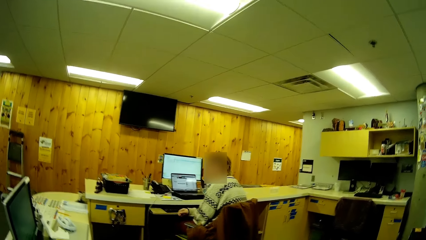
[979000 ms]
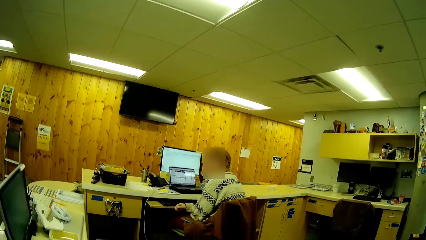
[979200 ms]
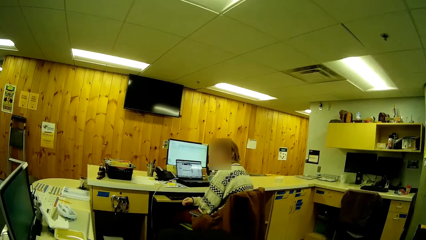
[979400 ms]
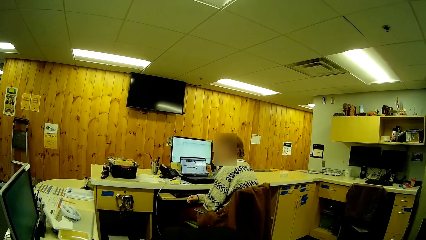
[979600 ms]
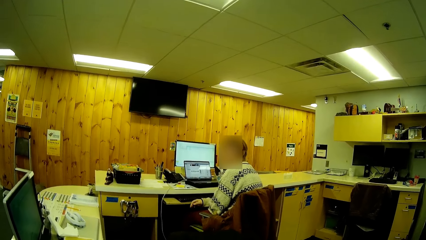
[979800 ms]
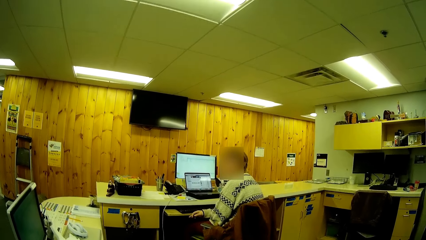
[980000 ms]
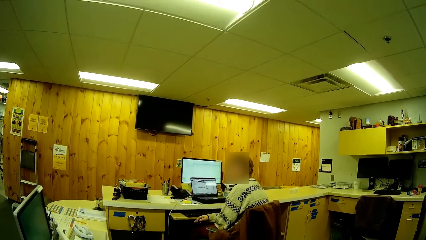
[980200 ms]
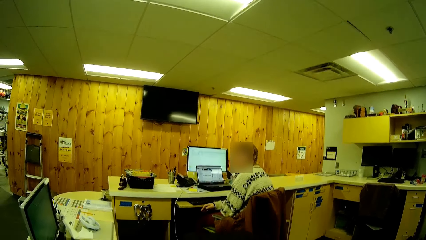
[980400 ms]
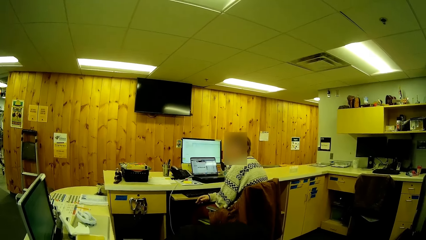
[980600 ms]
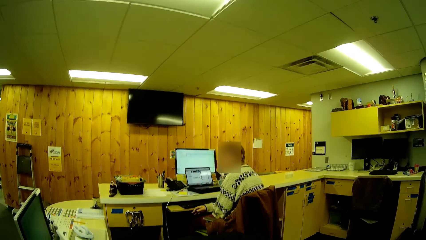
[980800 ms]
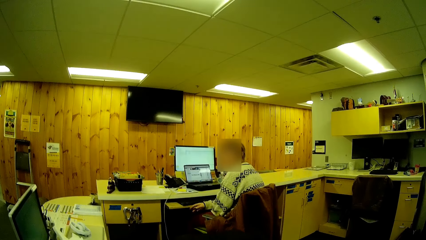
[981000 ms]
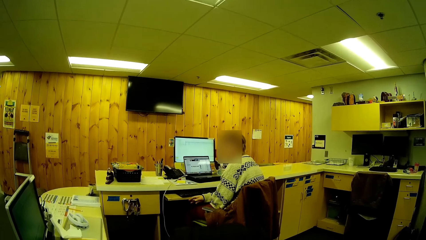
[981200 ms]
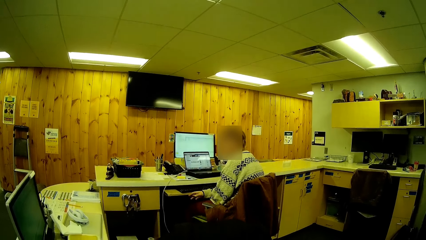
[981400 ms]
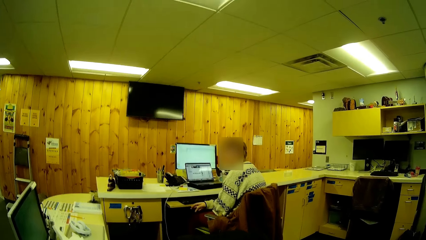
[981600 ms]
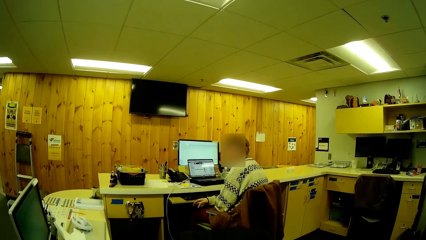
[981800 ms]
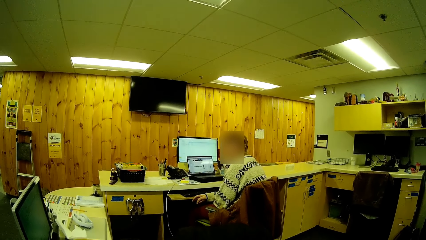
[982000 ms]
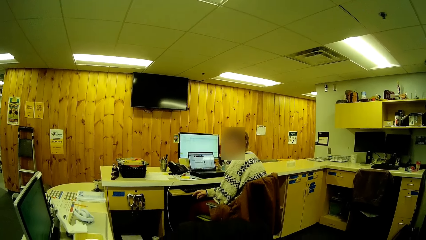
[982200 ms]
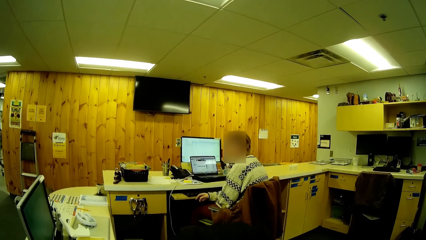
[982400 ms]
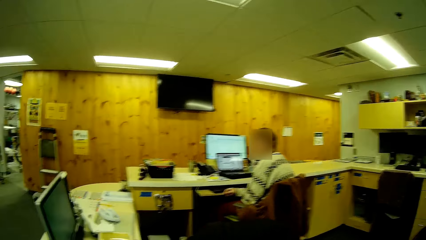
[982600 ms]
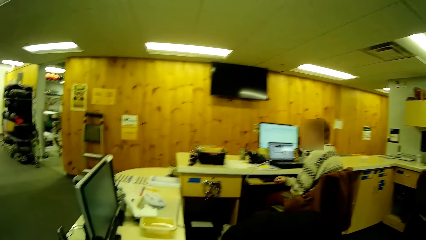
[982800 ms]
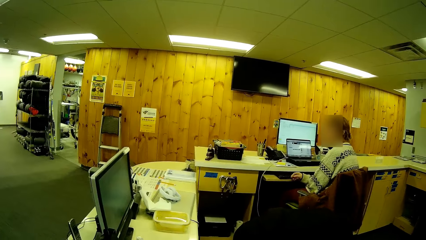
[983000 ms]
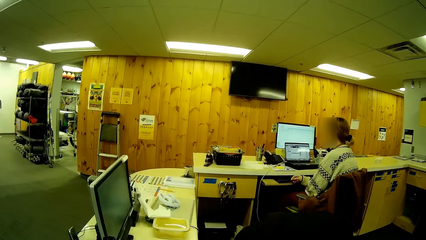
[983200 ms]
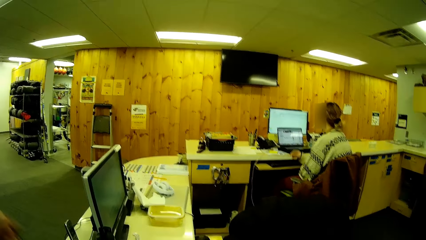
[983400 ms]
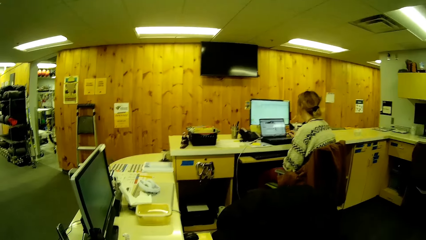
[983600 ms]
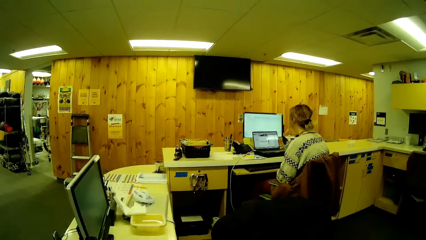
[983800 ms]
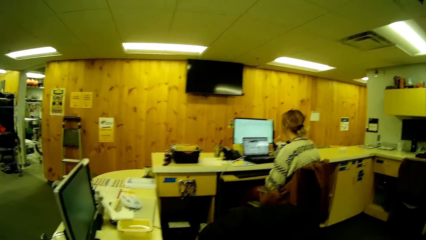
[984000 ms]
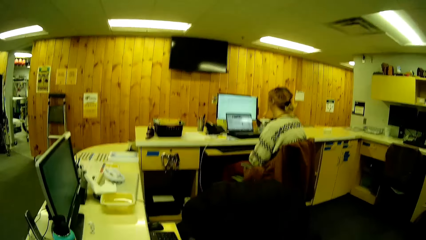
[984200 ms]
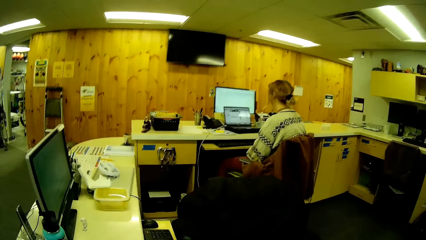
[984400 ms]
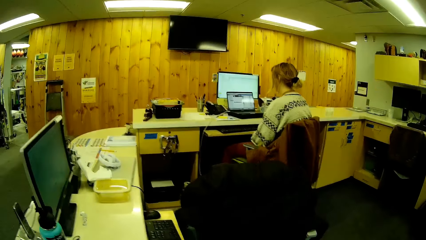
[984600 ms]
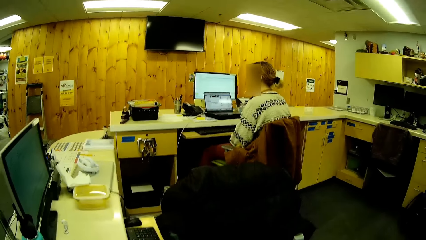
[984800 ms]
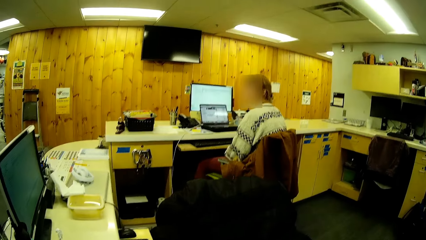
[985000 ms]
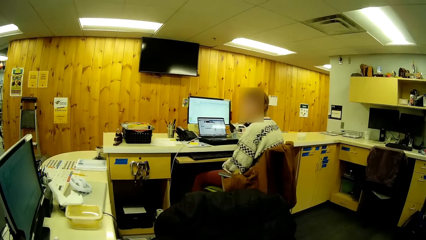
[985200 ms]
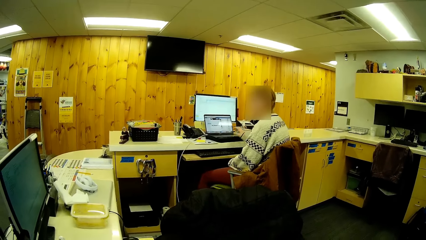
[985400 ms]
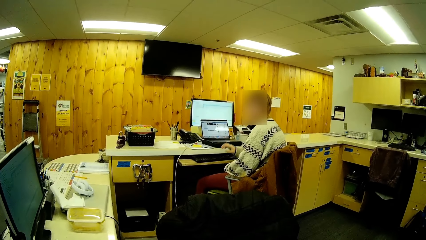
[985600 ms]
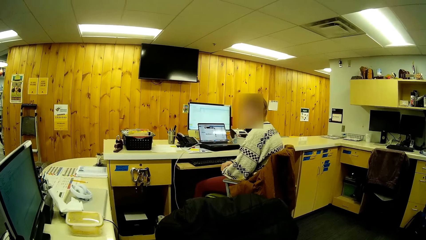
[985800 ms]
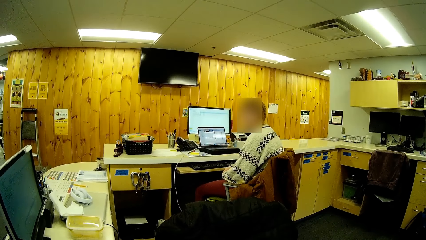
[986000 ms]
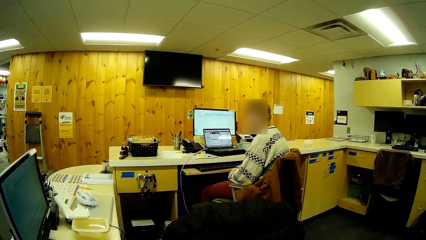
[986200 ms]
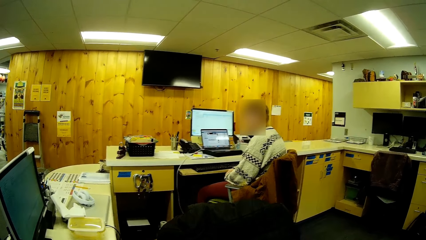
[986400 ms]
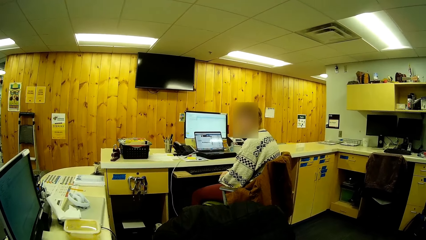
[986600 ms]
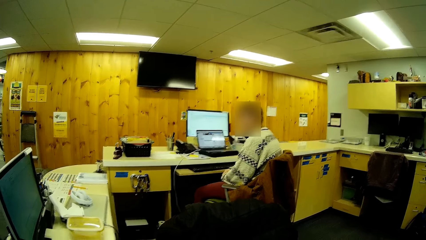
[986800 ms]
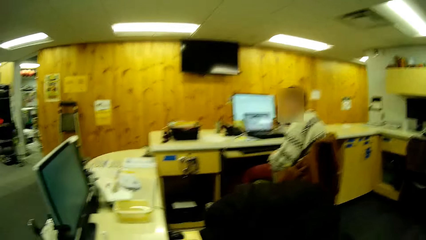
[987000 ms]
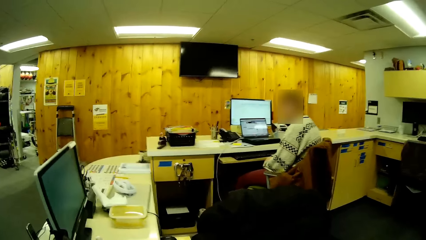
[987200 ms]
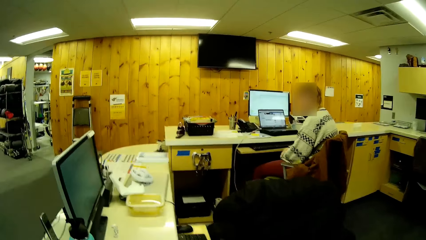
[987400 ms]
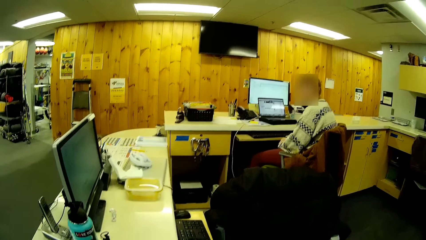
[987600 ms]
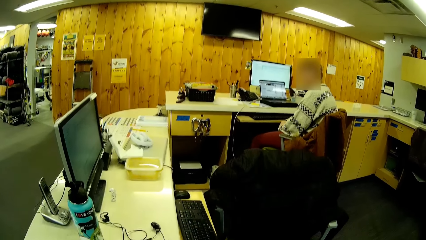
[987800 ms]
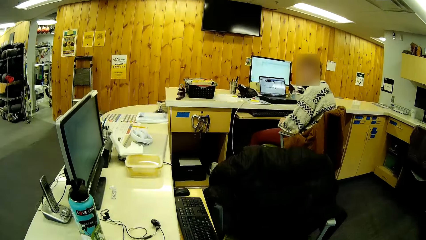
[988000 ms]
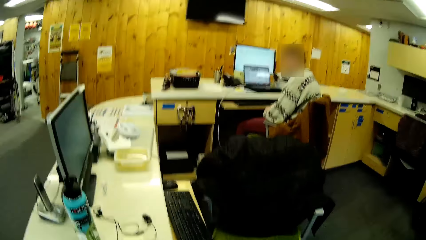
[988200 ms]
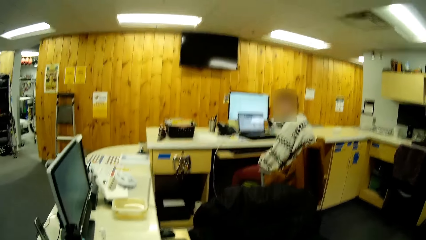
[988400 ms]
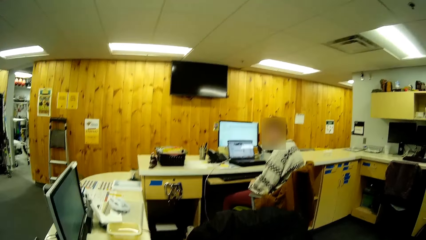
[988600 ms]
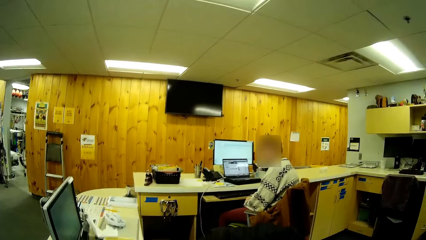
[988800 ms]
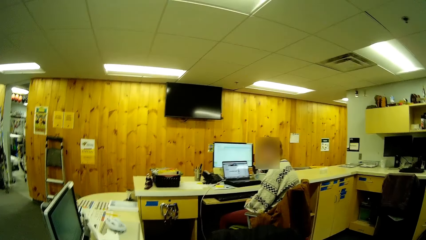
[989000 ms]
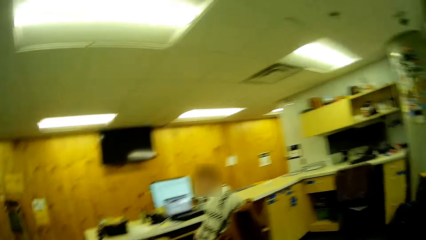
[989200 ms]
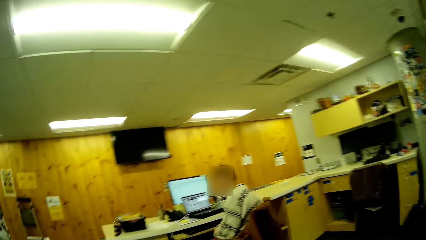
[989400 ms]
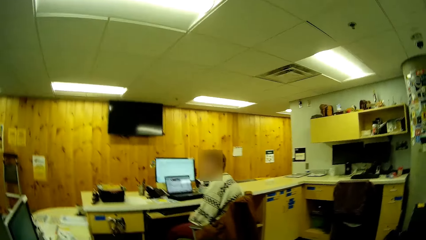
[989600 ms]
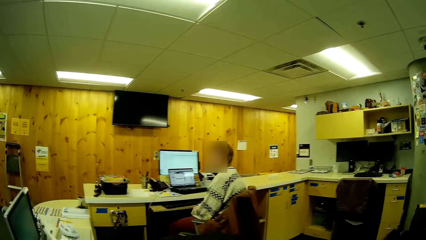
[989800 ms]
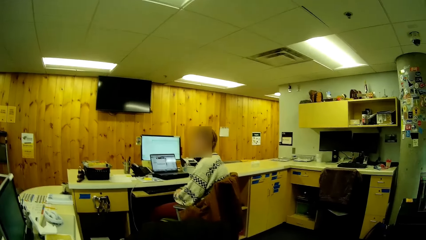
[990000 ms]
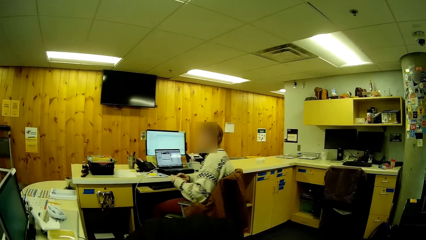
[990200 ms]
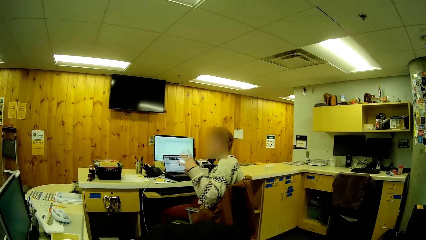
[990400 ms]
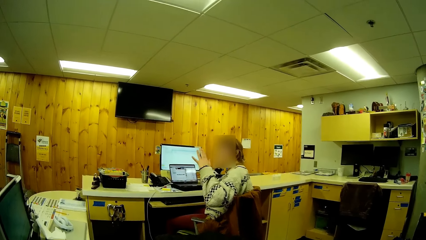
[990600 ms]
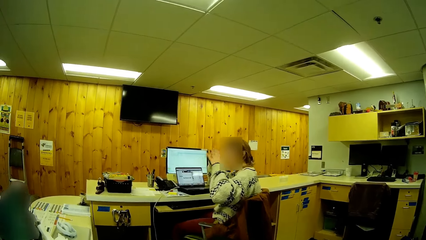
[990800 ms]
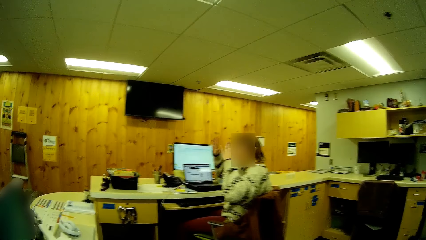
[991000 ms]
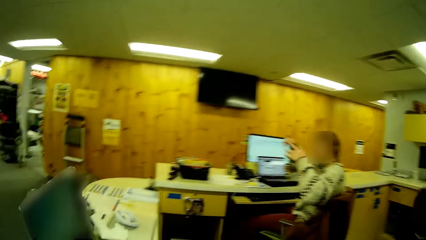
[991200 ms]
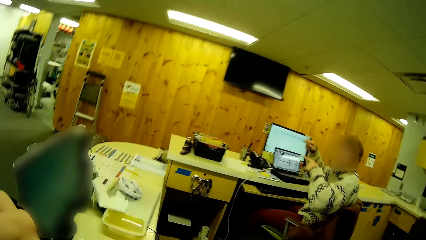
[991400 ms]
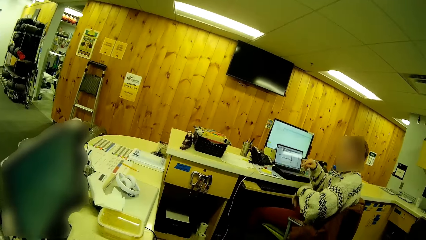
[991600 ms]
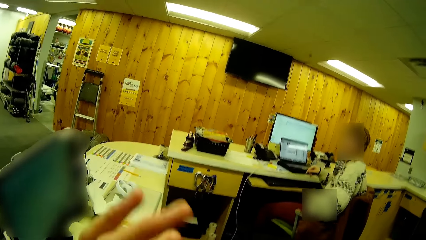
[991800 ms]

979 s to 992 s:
The camera wearer talks with a woman.

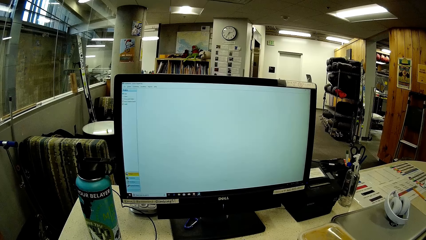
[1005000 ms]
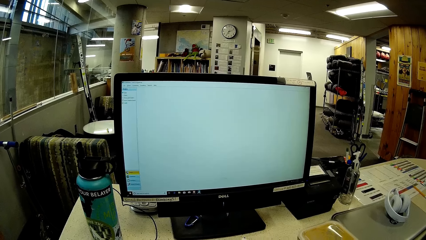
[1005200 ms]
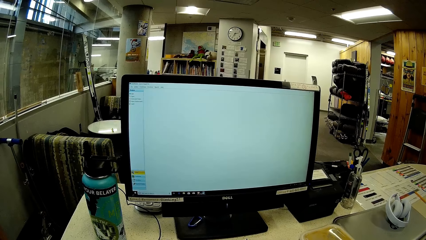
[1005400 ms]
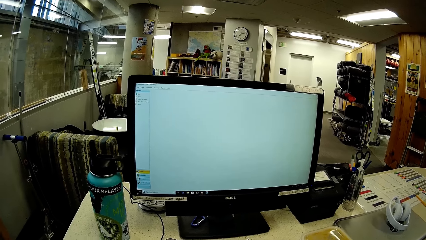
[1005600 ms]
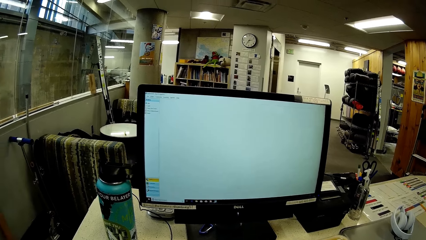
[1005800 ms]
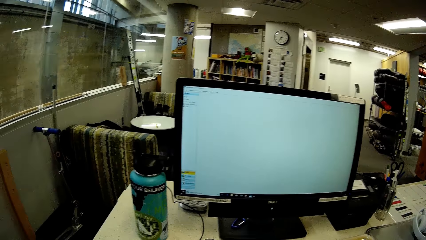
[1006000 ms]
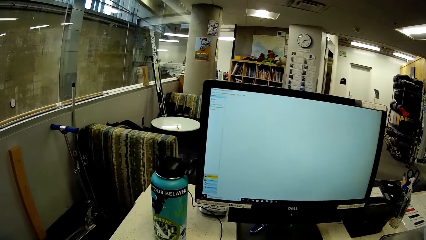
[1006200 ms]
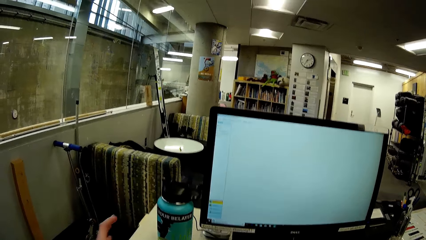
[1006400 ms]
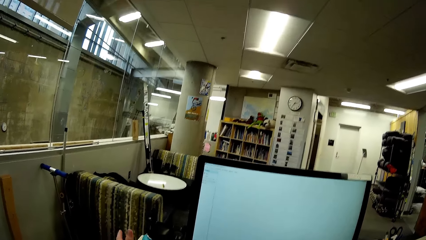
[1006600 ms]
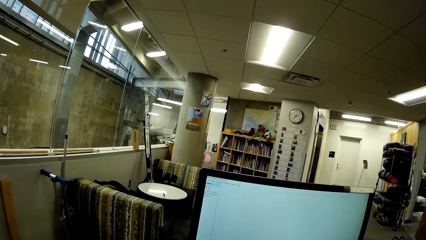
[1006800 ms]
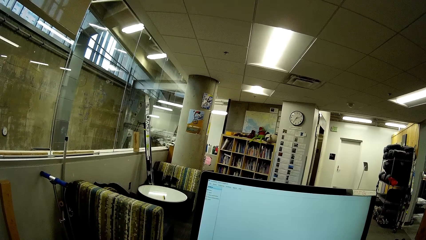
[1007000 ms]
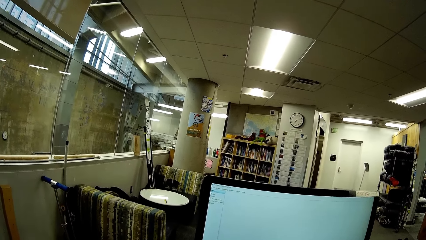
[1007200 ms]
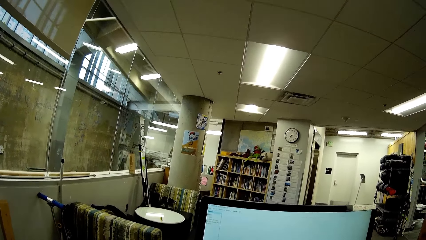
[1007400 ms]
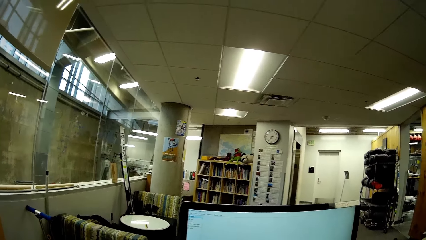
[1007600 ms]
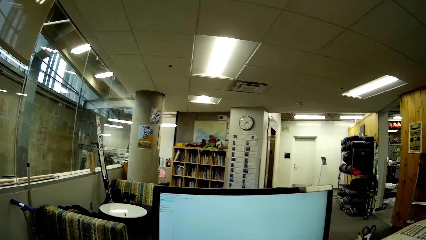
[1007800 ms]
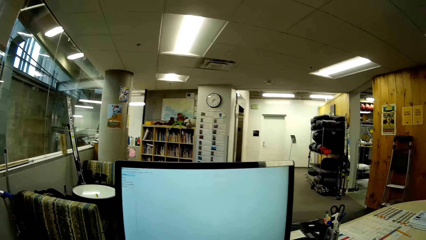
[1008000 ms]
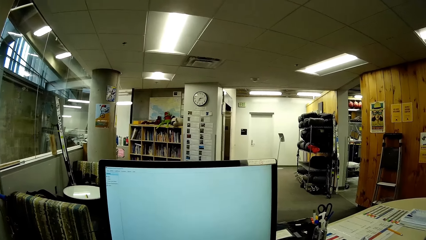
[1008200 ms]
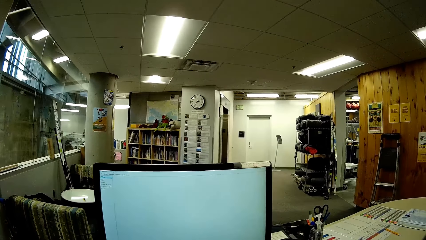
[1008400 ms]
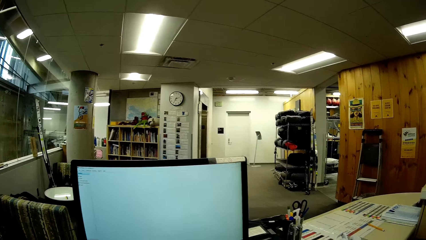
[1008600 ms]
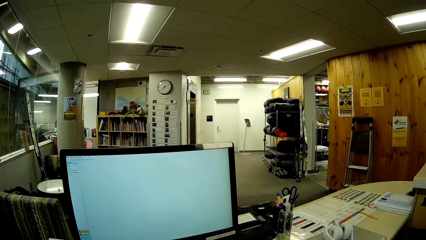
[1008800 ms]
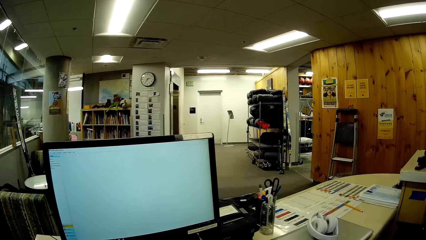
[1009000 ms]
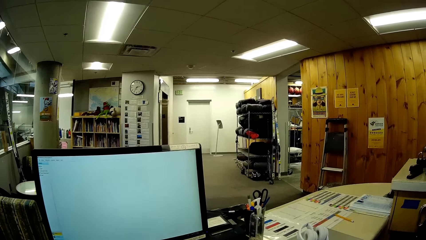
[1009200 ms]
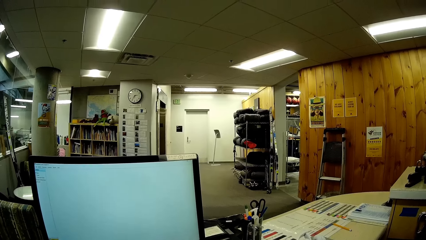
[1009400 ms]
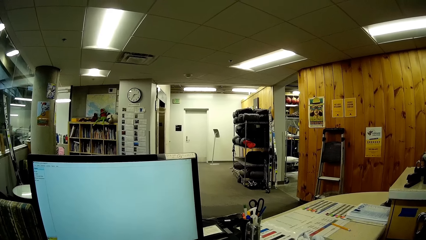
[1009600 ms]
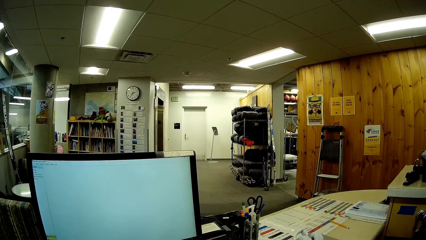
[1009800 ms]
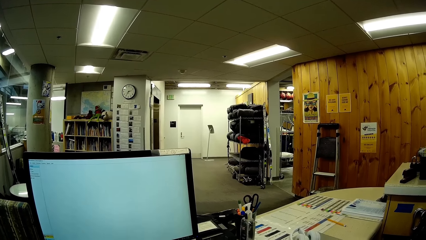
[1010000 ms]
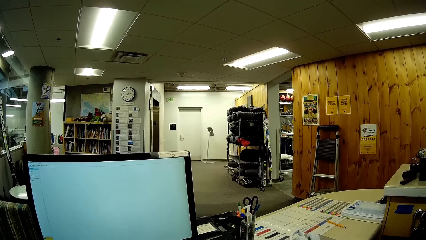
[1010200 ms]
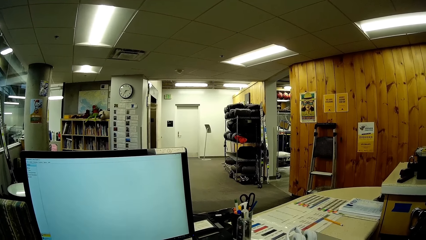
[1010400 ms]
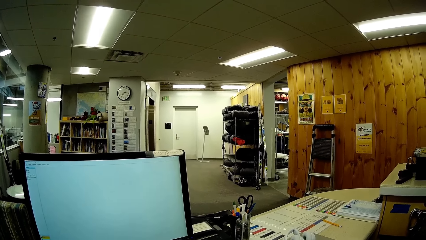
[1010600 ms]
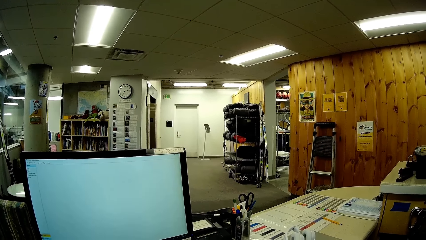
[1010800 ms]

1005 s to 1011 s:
The camera wearer takes a bottle.
